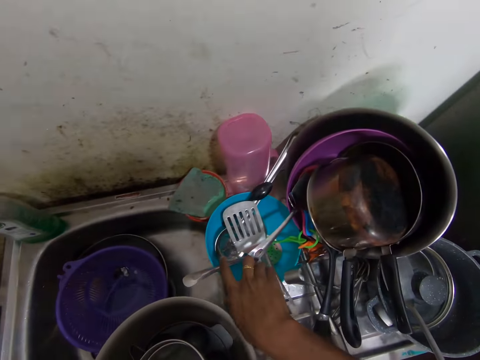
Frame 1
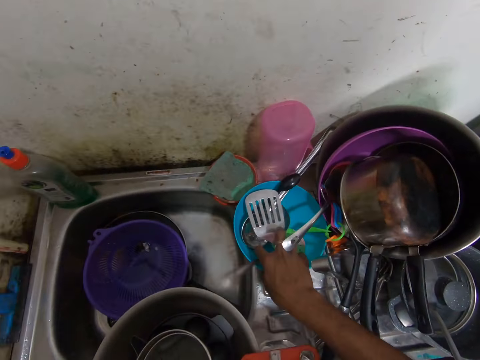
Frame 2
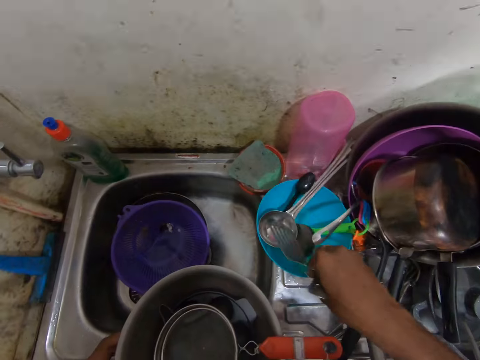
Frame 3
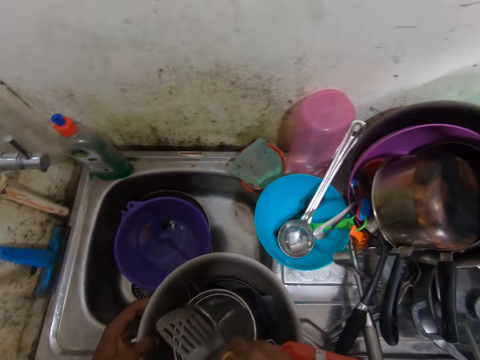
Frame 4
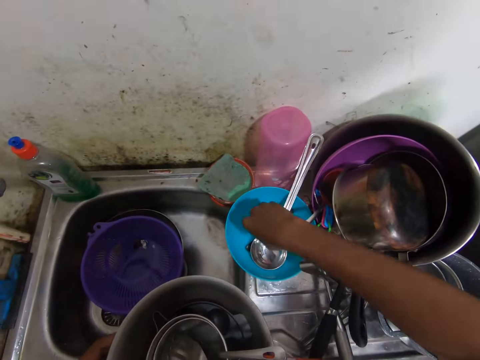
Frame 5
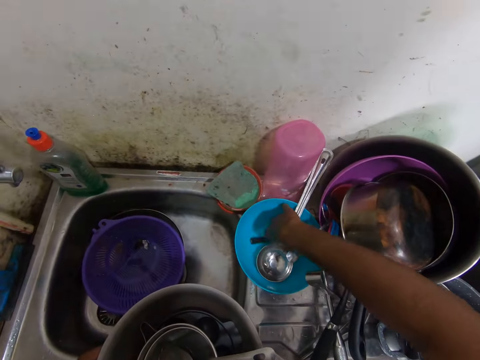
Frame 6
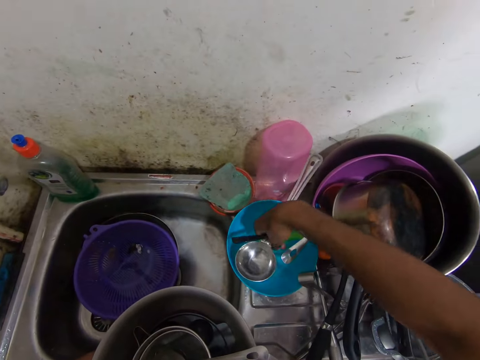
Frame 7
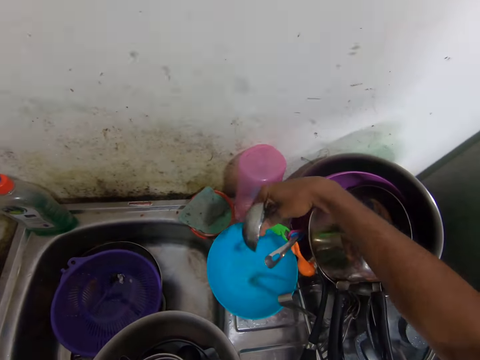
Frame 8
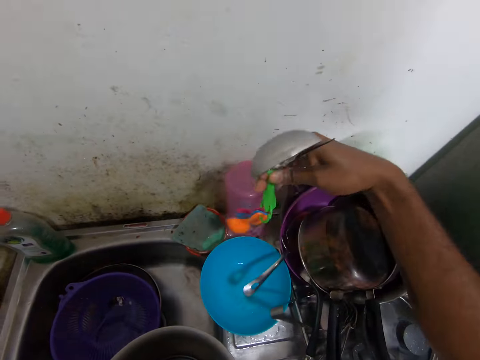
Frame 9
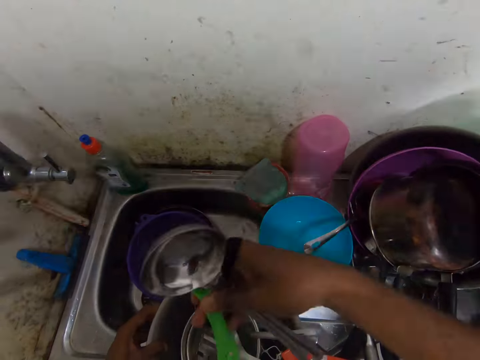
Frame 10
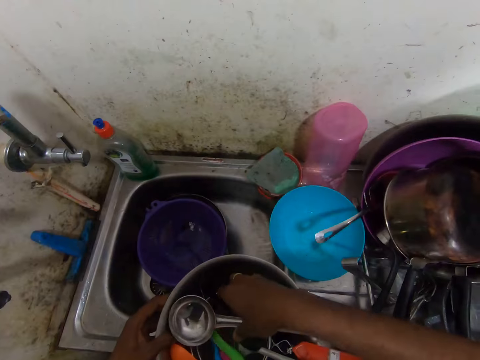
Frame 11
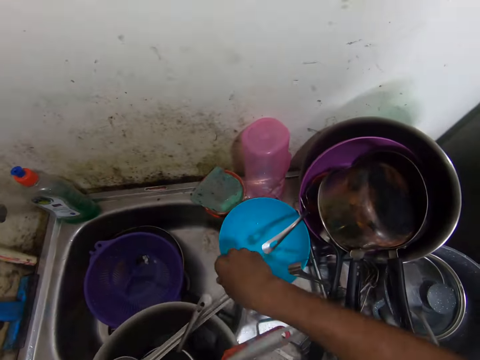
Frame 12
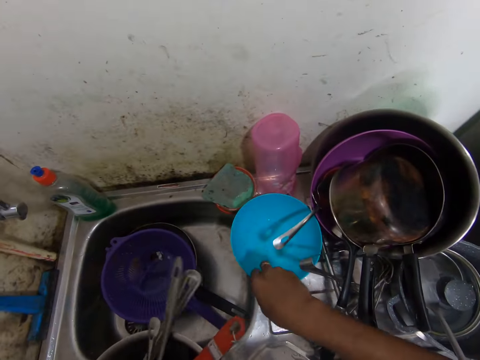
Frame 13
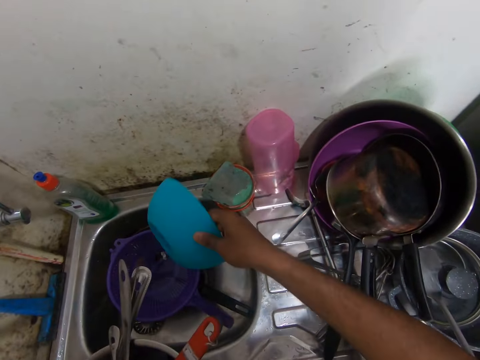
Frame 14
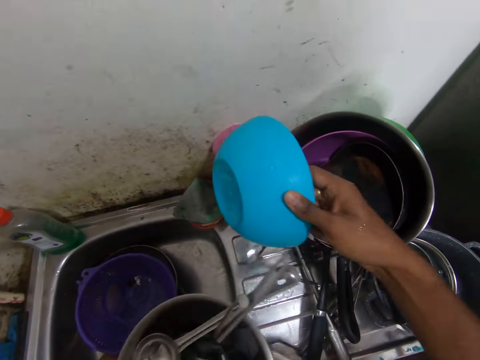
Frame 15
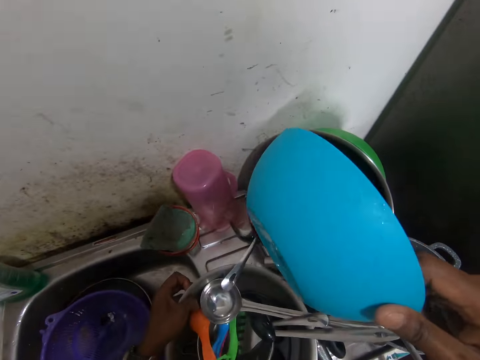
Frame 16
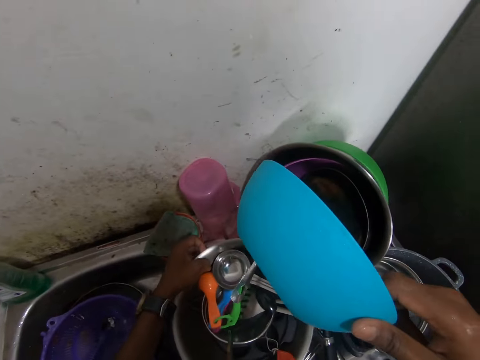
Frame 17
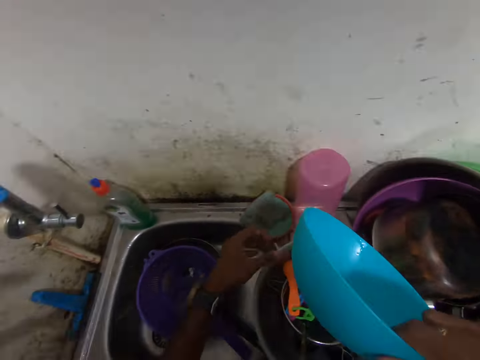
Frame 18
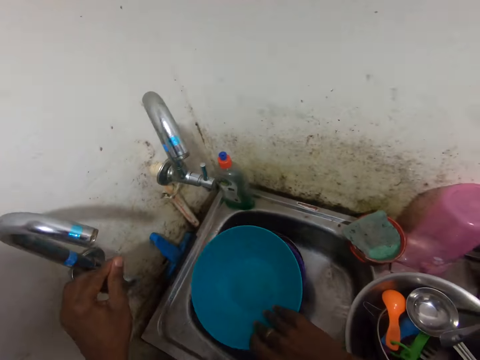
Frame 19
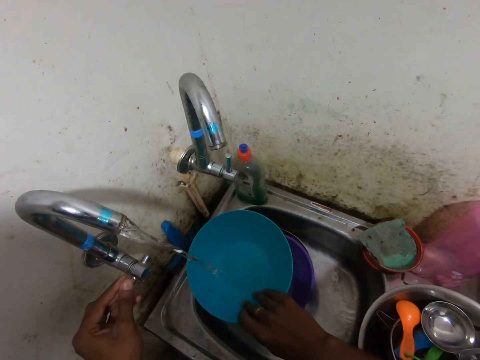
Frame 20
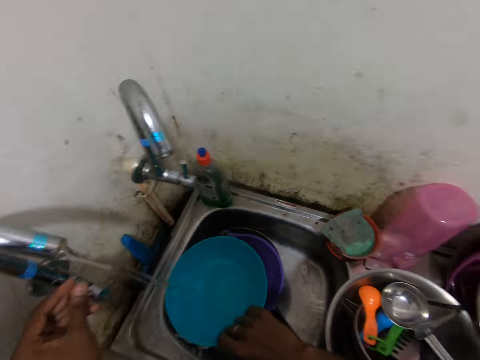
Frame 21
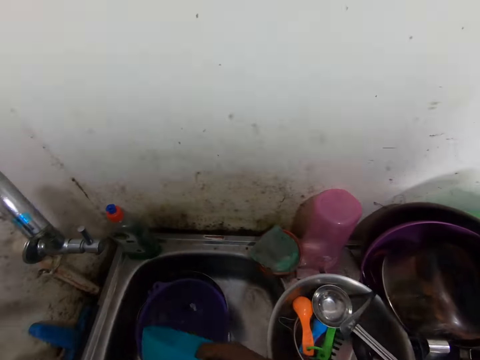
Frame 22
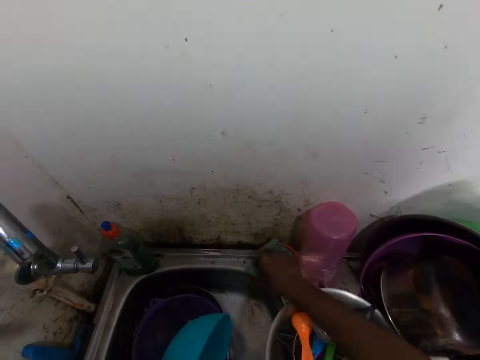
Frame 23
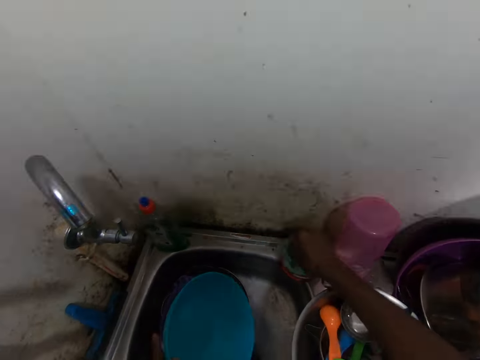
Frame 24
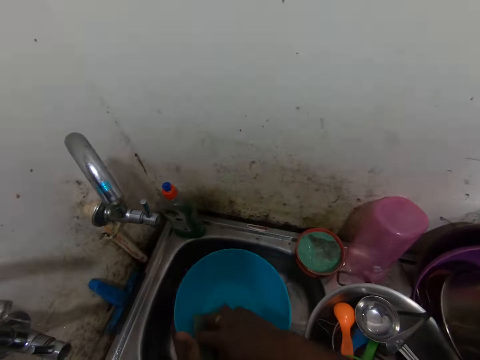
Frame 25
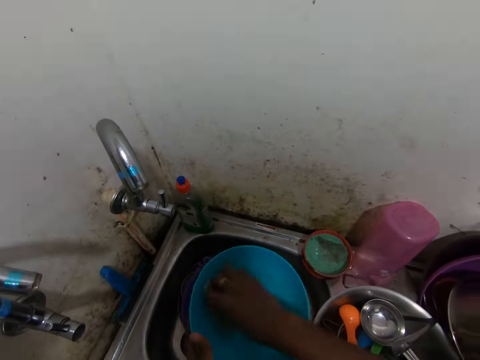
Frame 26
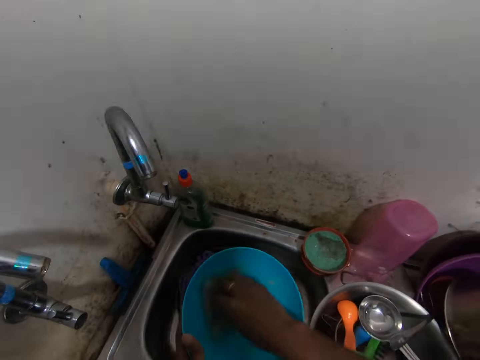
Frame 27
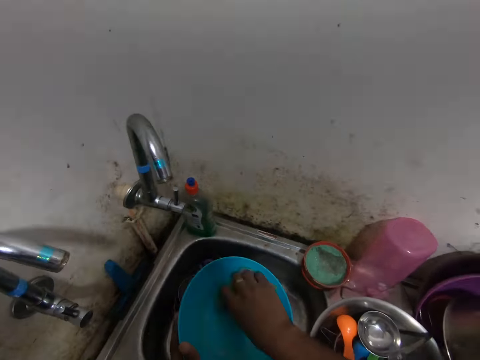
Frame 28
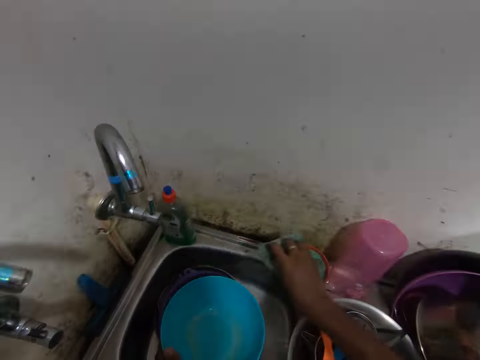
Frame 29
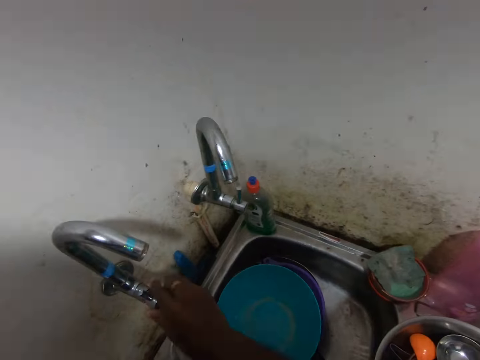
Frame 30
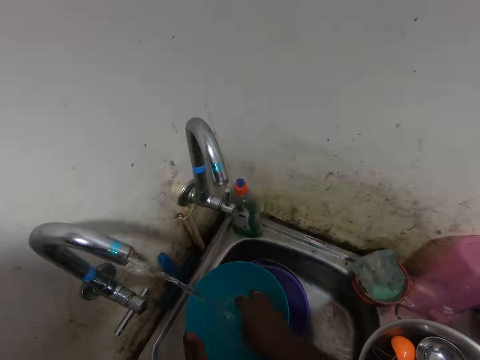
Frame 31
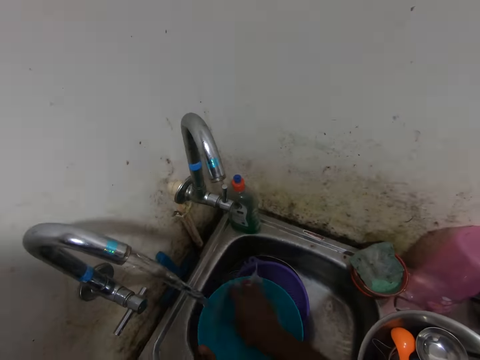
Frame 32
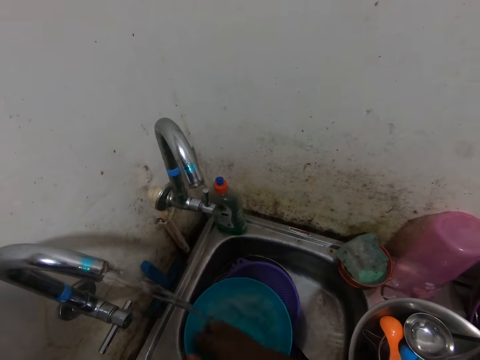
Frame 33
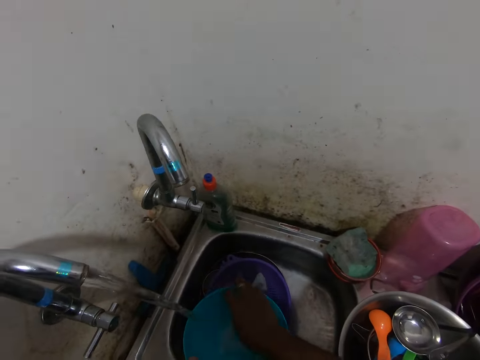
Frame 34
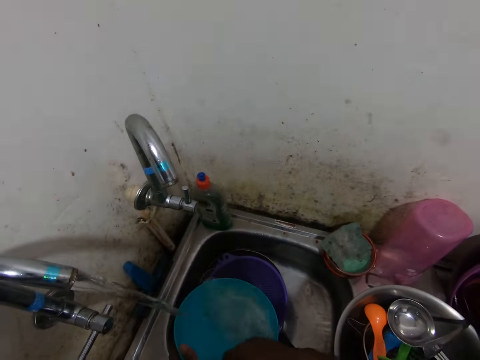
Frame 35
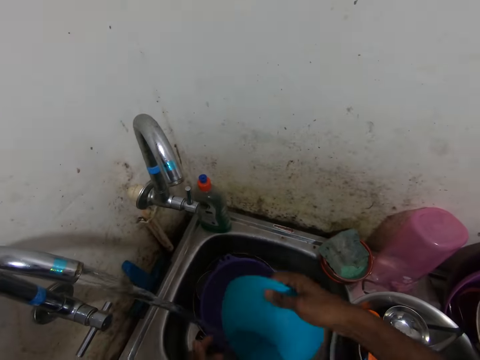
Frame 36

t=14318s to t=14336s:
The camera wearer inserts spoons into the bowl with his right hand from the sink. He picks up the spoons from the sink. He inserts the spoons into the bowl with his right hand from the sink again. He carries a plate from the sink. He places the spoons in the pot. He picks up a bowl from the sink. He adjusts the position of the bowl with his left hand. He places the pot on the sink. He opens the tap with his left hand. He collects water into the plate in his right hand. He passes the plate to his left hand from his right hand. He pours water from the bowl. He picks up a sponge in a container with his right hand. He washes the plate with the sponge in his right hand. He drops the sponge into the container with his right hand. He opens the tap with his right hand. He rinses the plate with both hands.

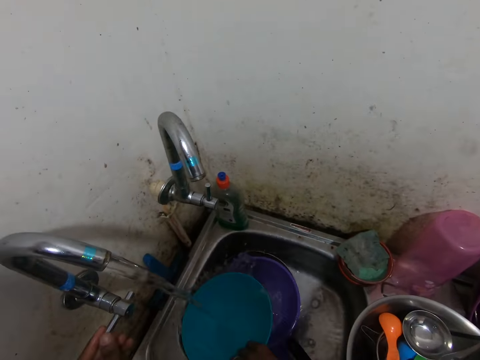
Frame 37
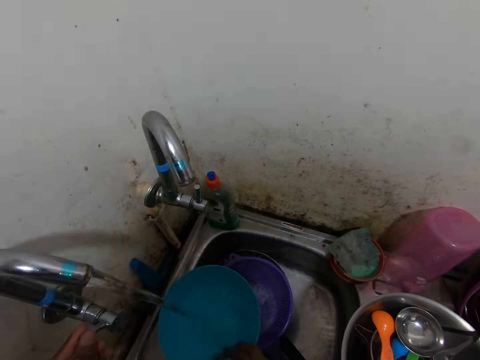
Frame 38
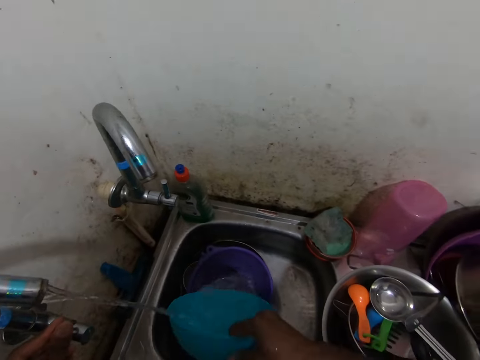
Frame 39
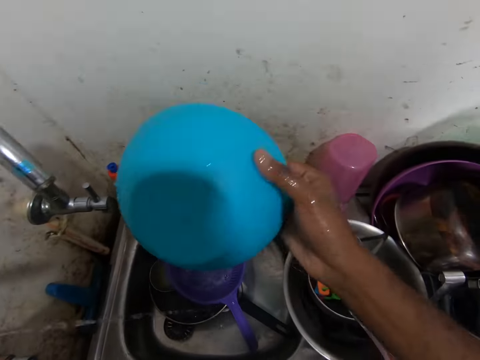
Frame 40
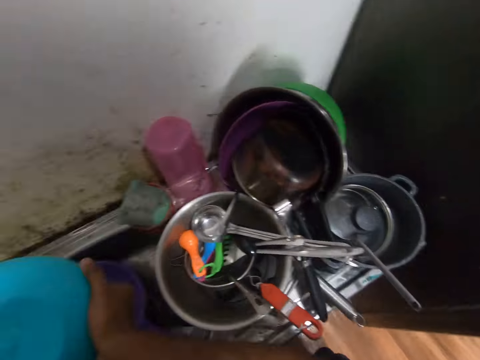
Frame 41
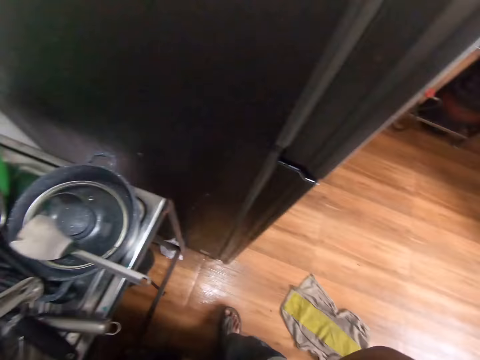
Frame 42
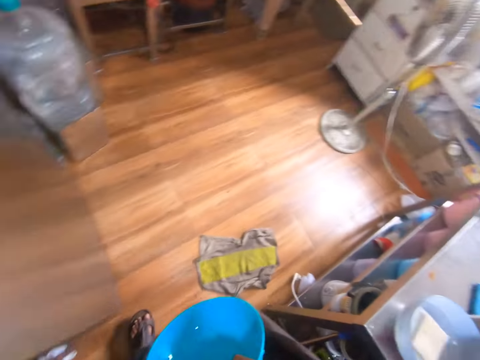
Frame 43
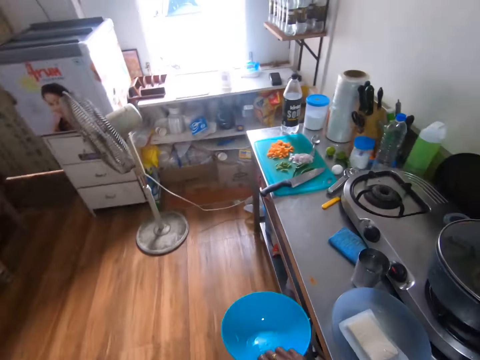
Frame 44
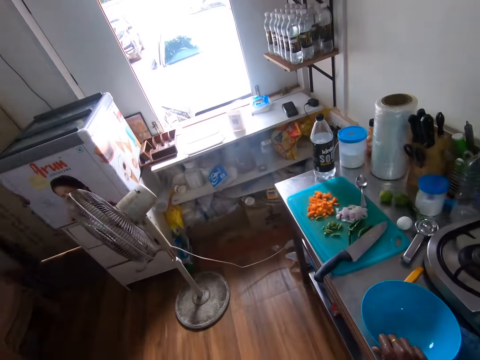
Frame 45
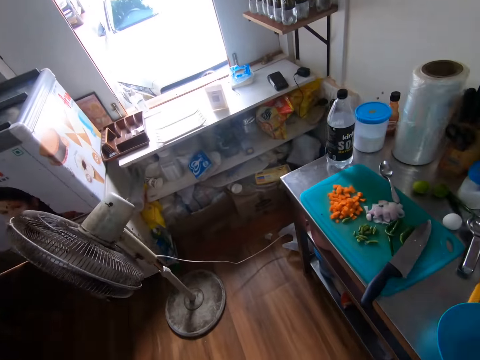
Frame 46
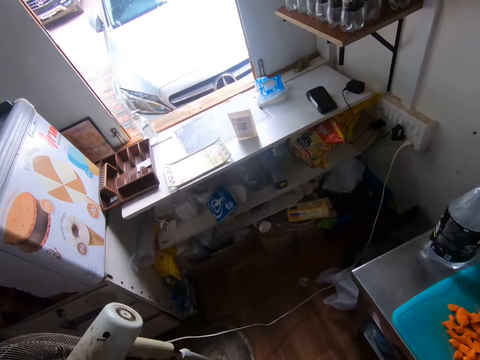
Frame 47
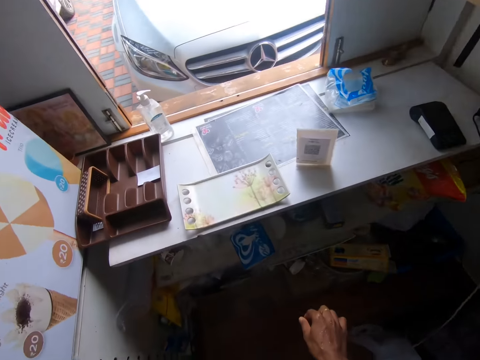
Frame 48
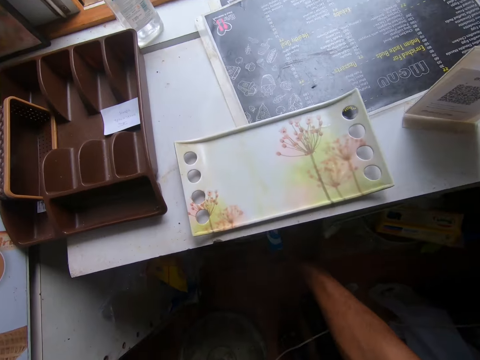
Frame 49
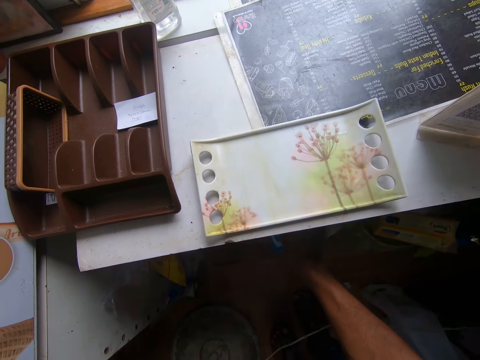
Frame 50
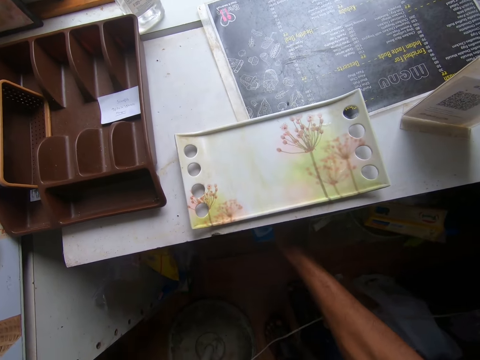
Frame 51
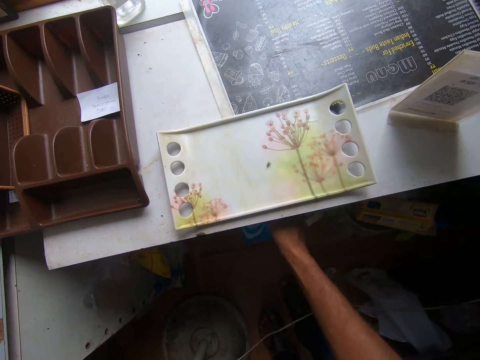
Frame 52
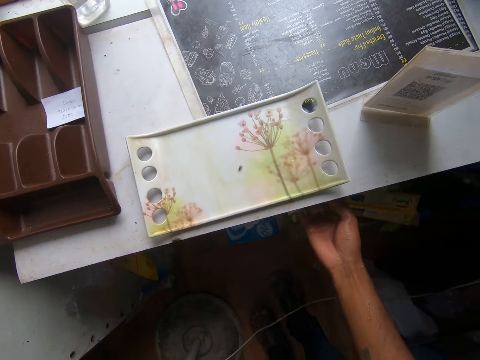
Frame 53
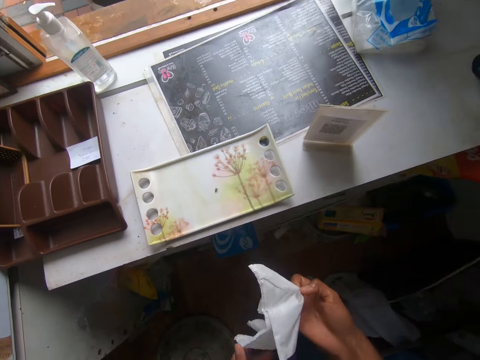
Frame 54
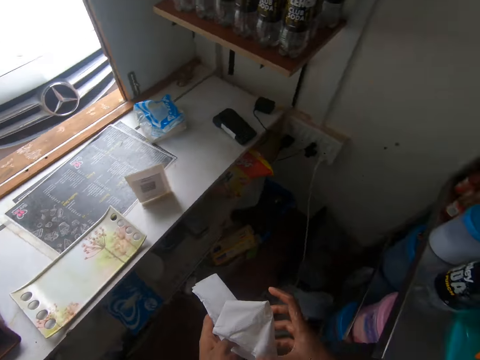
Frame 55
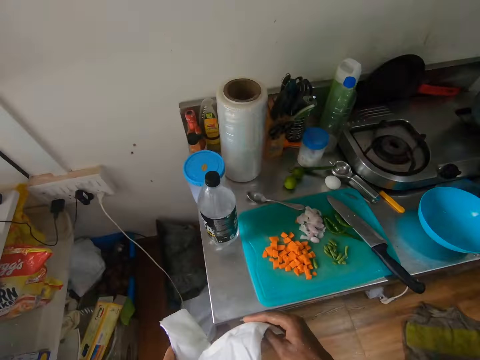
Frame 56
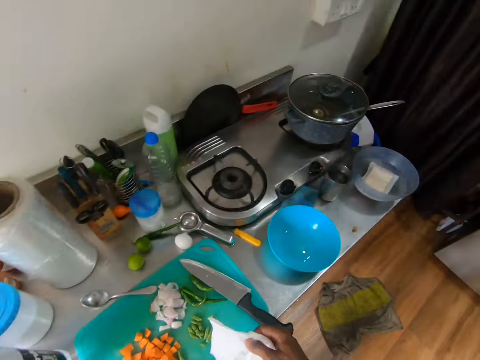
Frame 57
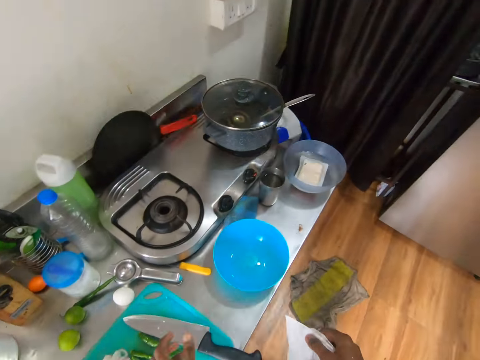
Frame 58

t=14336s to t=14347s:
The camera wearer closes the tap with his left hand. He moves the bowl. He walks around the shop. He drops the plate on the kitchen table with his right hand. He walks around the shop. He removes tissue papers or a serviette from the cabinet with his right hand. He holds the tissue with both hands. He moves the serviette. He pulls a tissue with his right hand. He walks around the shop.
